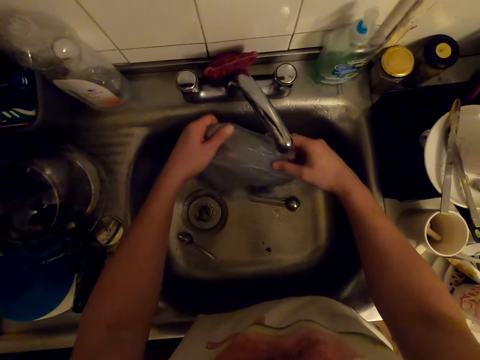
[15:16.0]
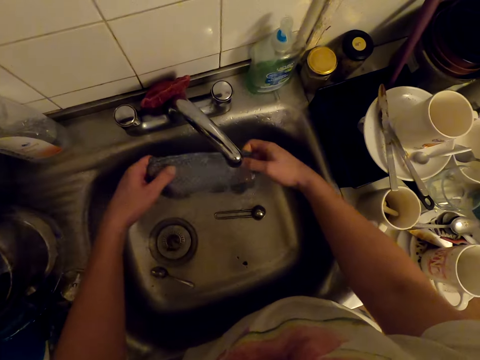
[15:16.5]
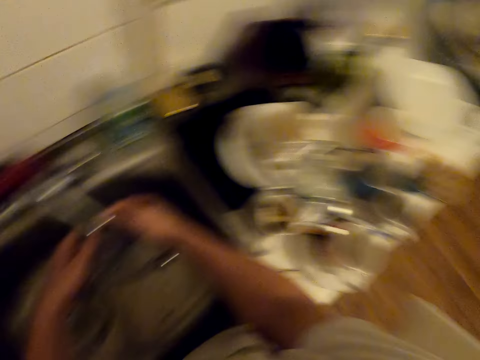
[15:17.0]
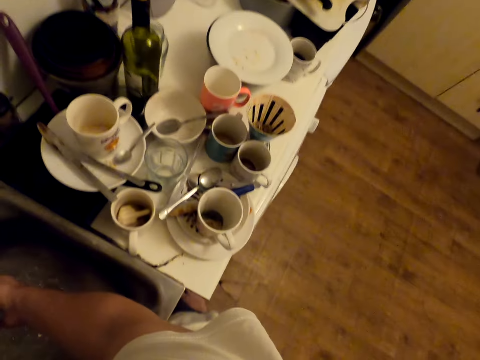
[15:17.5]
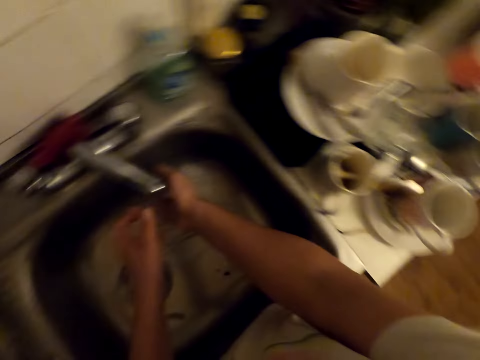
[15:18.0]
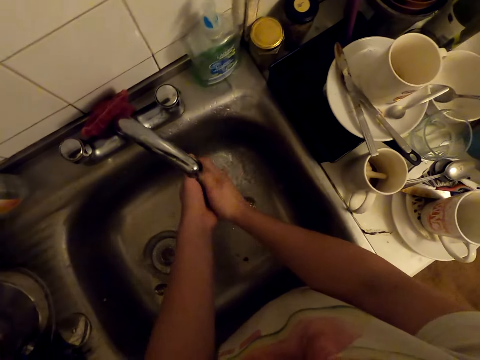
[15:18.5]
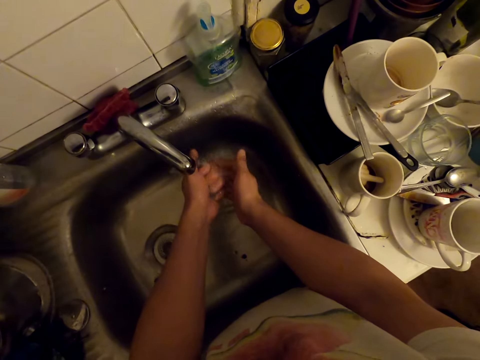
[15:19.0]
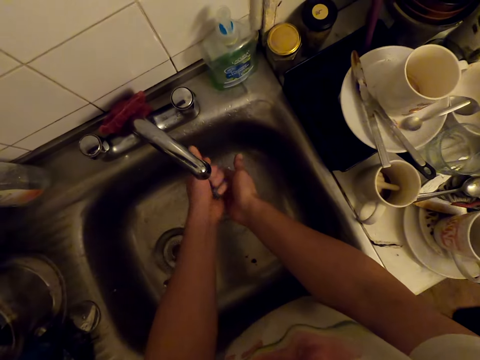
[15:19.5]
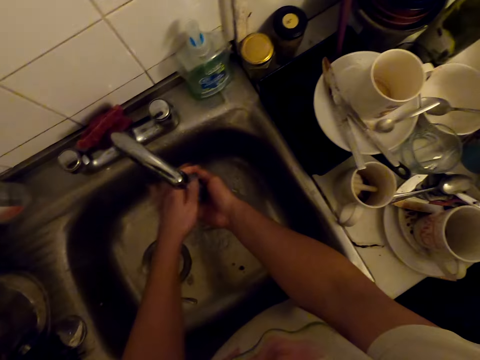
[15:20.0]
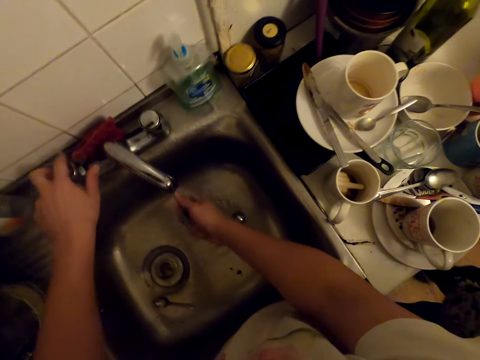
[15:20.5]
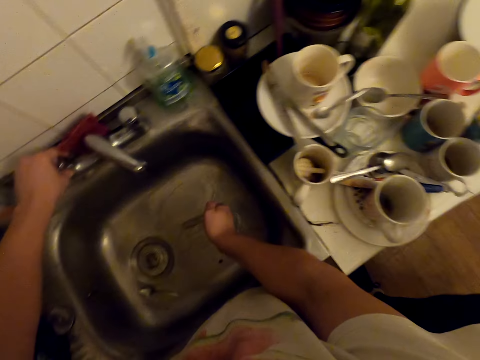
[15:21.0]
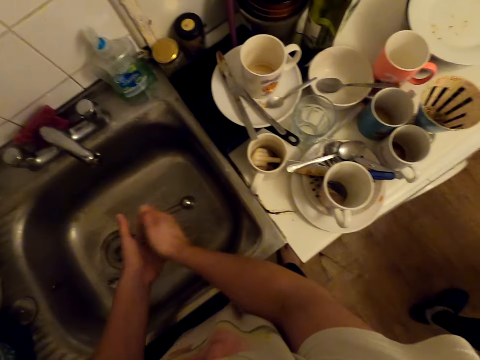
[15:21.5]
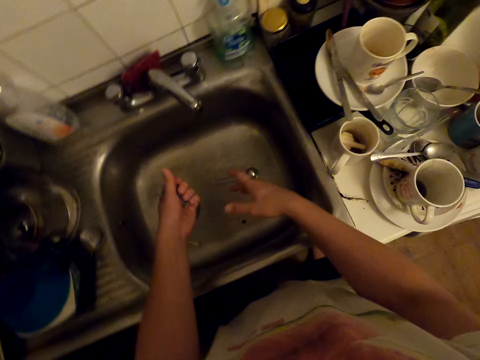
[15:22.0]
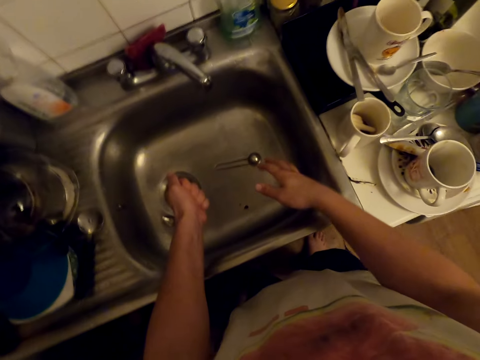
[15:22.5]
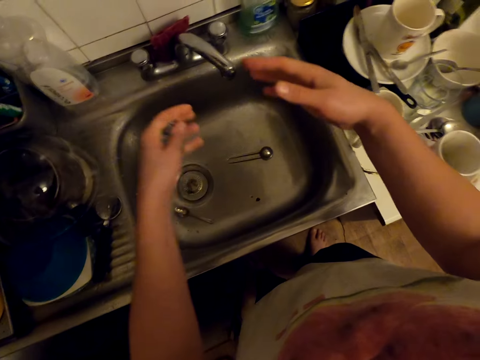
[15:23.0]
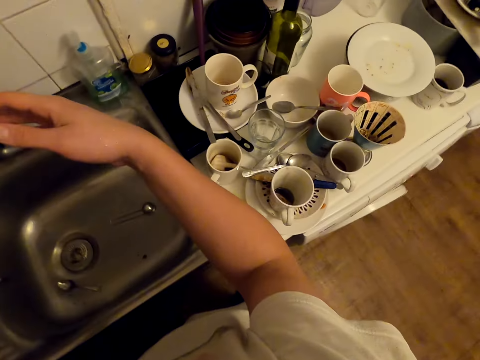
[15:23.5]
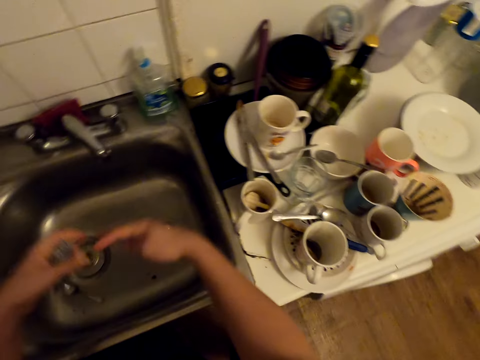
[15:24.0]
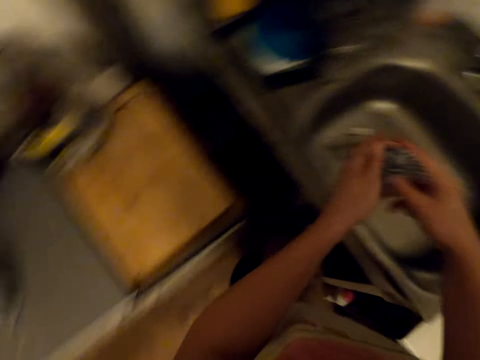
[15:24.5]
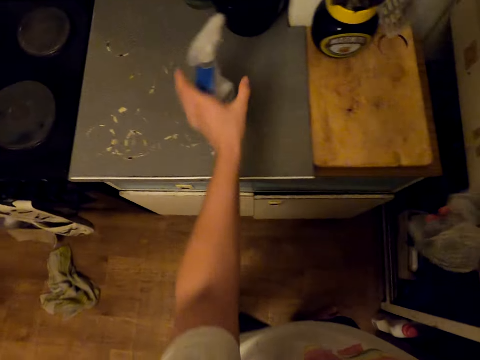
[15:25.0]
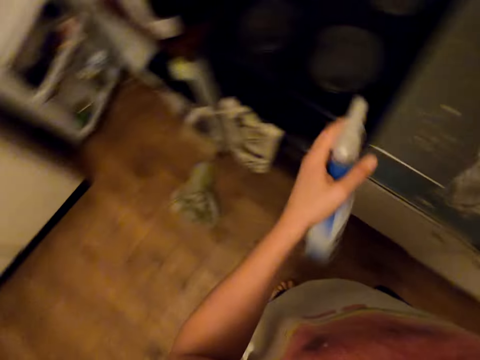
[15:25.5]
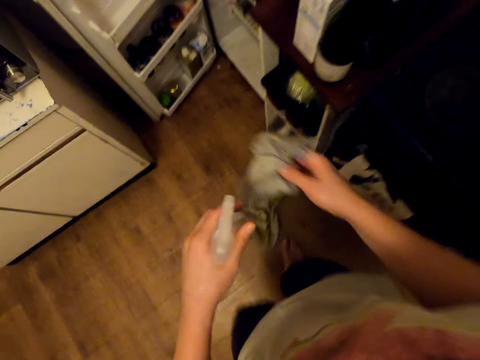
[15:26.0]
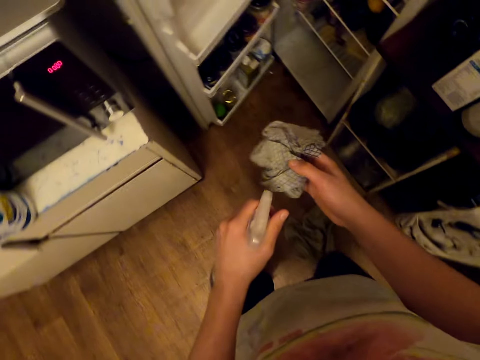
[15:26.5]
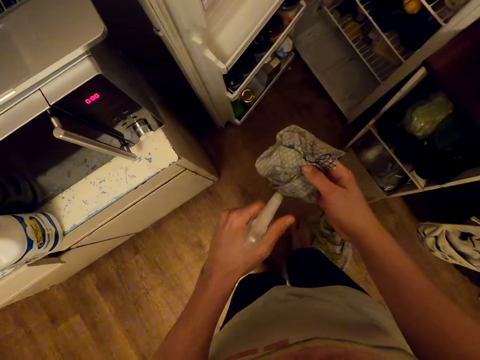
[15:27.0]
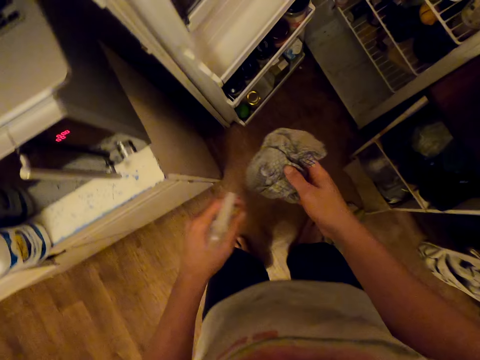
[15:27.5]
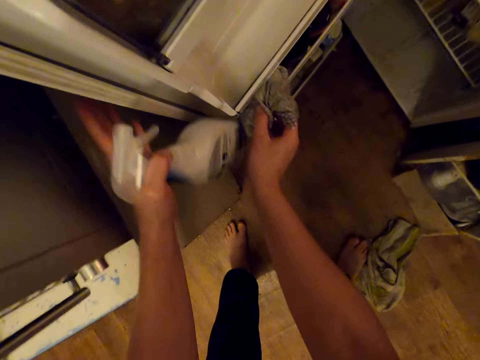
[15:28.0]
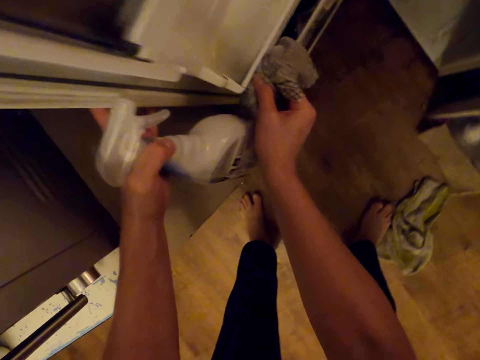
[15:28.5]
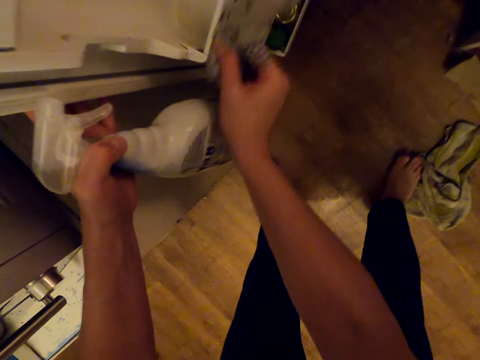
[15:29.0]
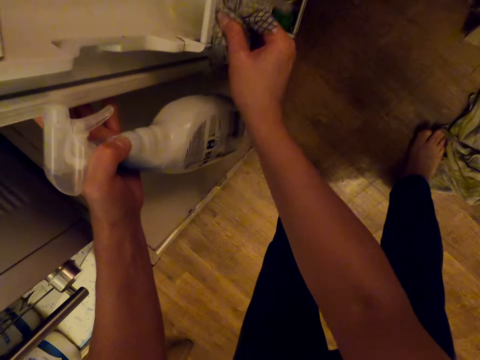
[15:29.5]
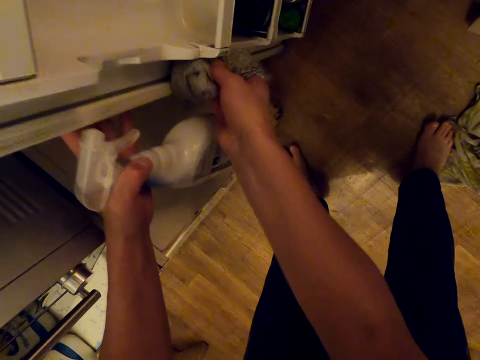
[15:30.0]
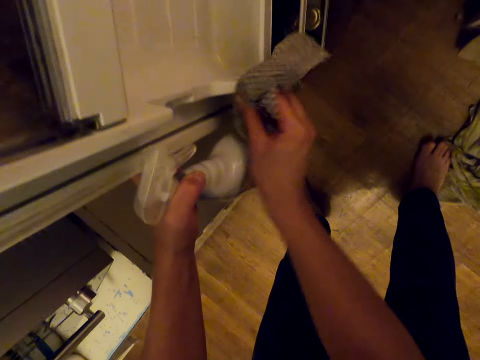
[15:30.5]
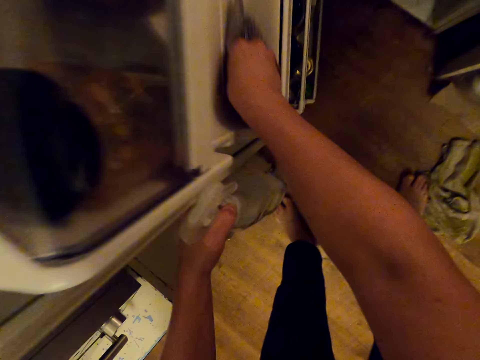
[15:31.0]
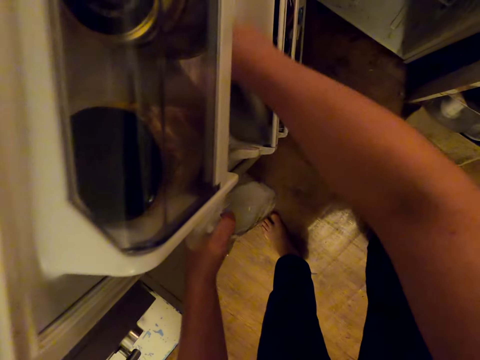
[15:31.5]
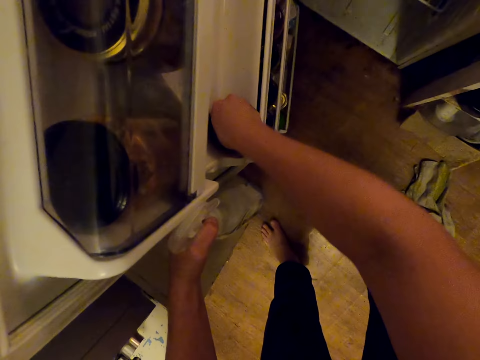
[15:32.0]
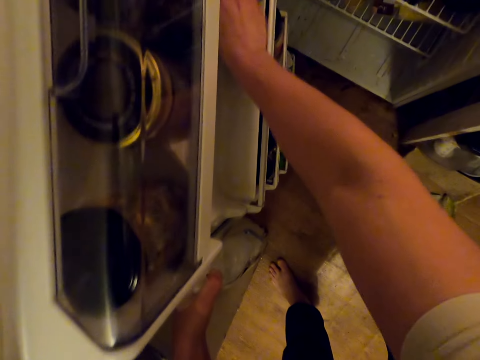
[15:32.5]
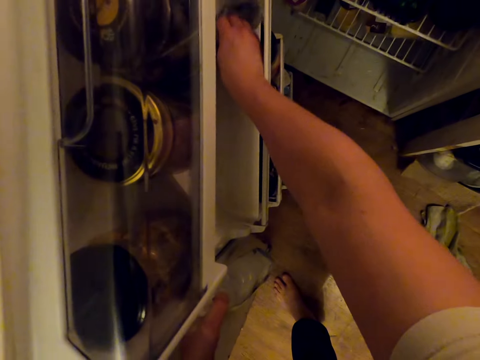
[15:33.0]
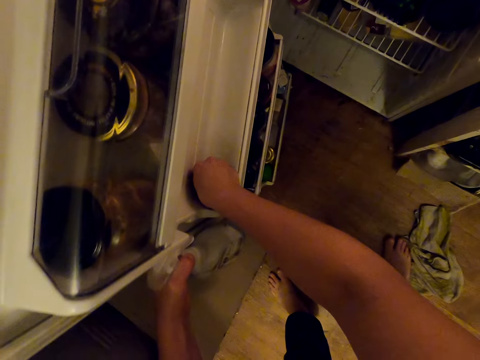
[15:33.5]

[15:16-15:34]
The camera wearer looks around. They rinse the cloth. They turn off the tap. They squeeze the kitchen towel in the sink. They walk around. They pick the kitchen towel and a spray. They spray something. They hold the fridge door with the left hand. They wipe the fridge shelf.

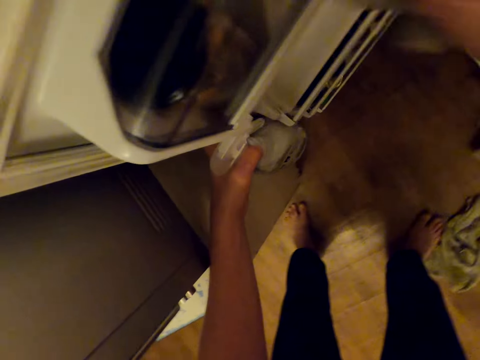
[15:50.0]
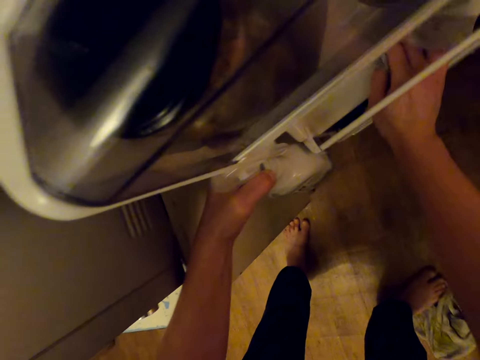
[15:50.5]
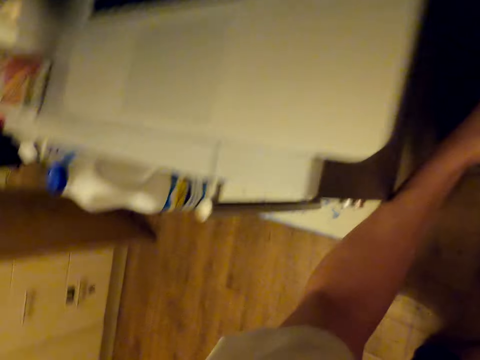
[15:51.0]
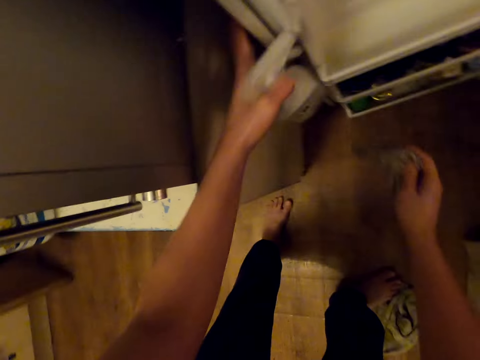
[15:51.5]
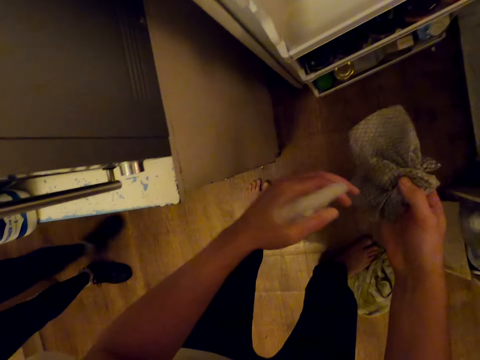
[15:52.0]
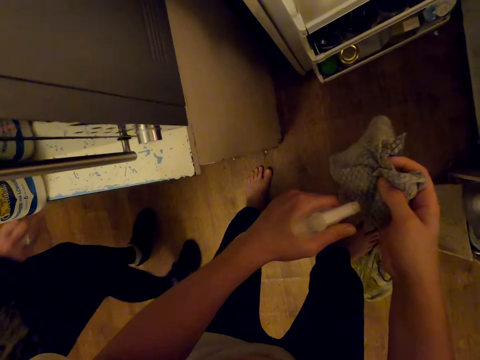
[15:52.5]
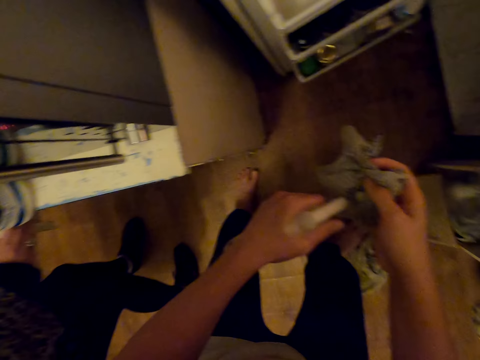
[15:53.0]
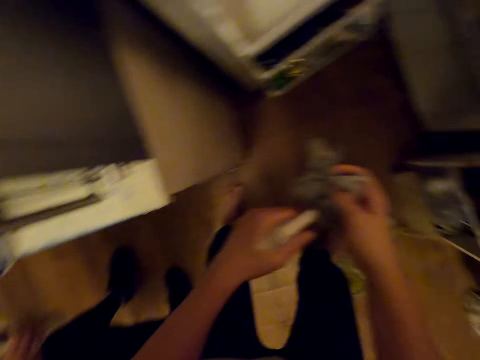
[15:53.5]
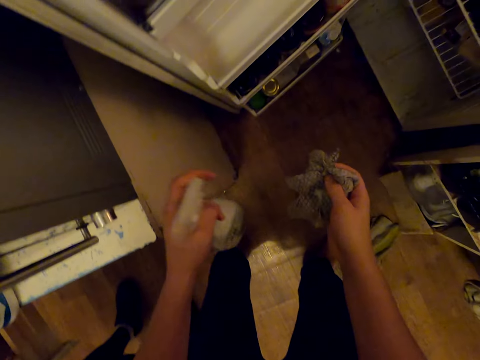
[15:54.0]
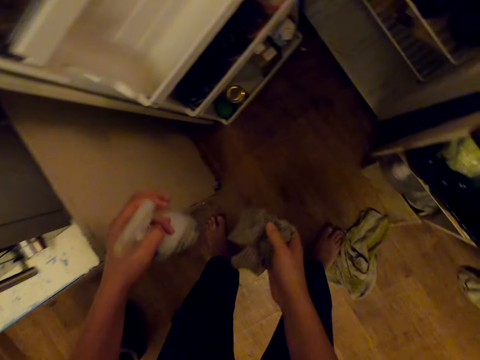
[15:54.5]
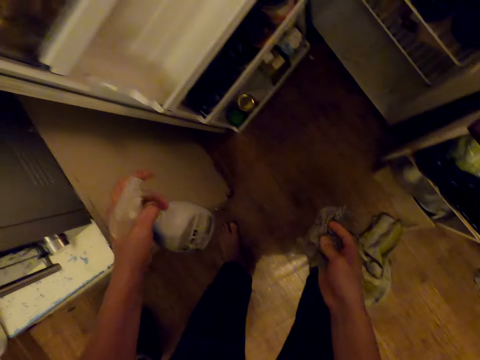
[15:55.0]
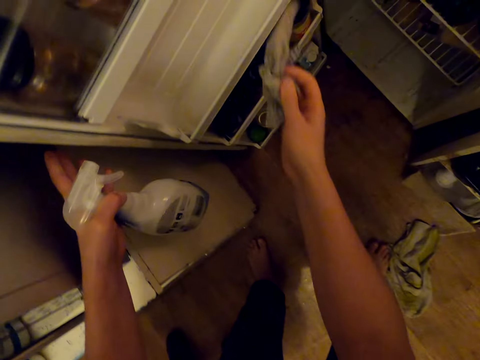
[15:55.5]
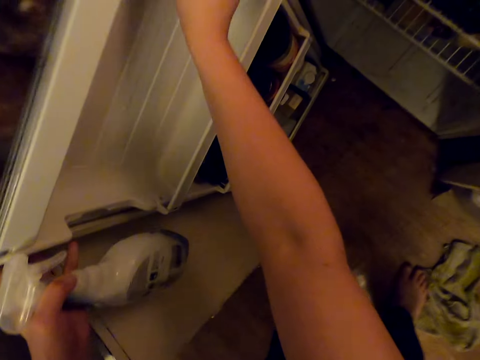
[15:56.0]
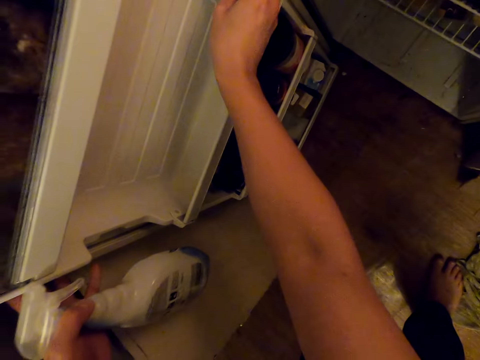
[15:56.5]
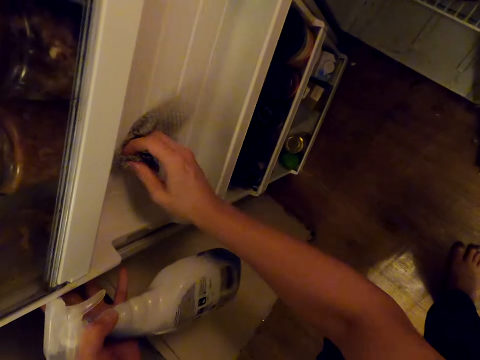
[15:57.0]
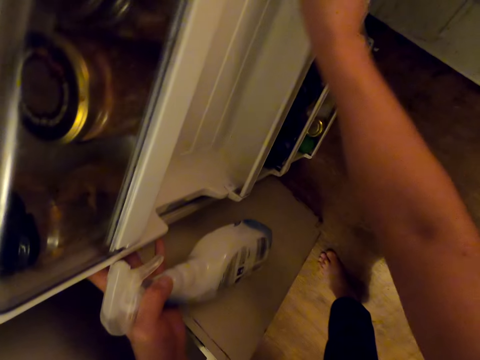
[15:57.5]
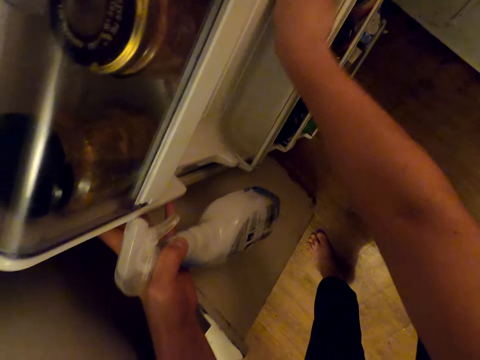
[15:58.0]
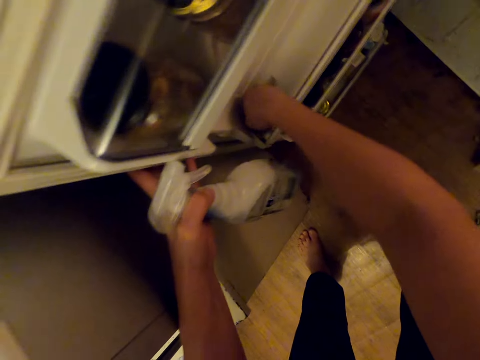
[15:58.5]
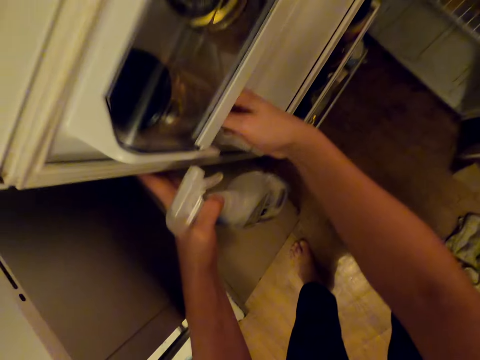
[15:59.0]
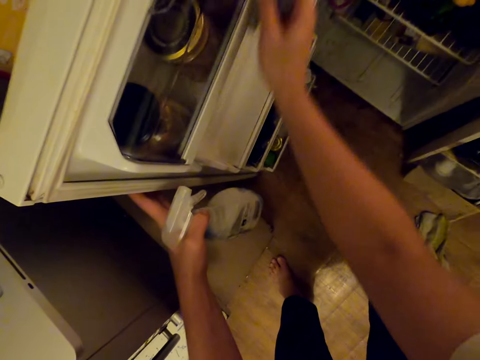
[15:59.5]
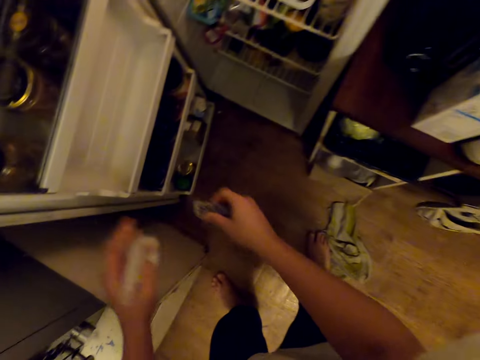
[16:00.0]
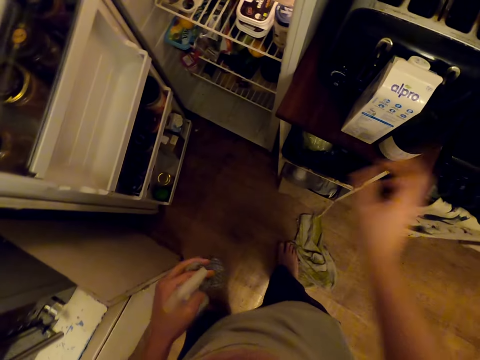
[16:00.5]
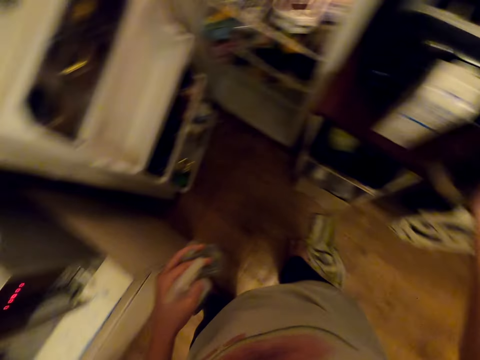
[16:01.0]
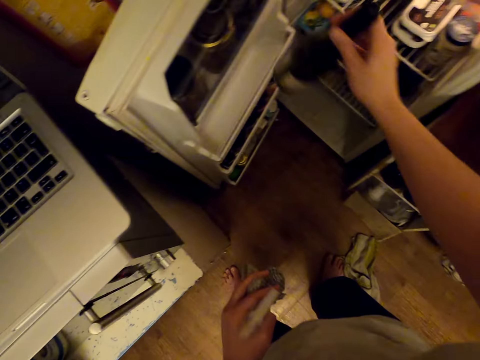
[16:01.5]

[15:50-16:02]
A person walks around. The camera wearer sprays the kitchen towel with the spray bottle. They look around. They wipe the fridge shelf. They hold the cloth on the left hand. They pick a bottle of something and drop the bottle in the fridge.
